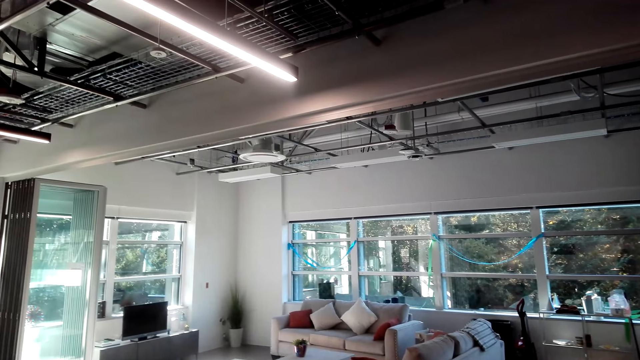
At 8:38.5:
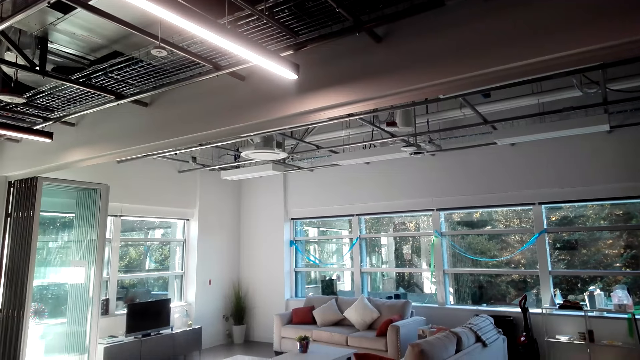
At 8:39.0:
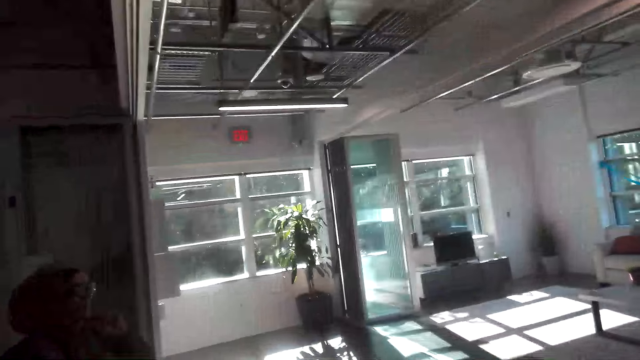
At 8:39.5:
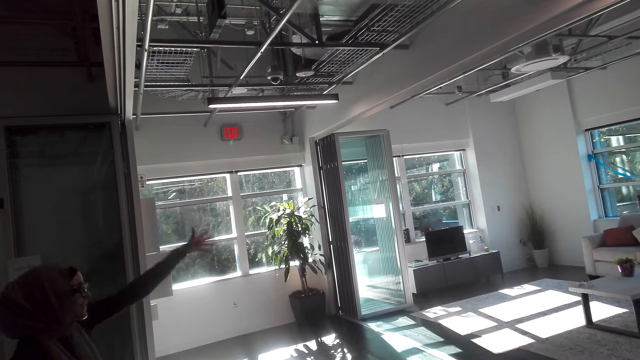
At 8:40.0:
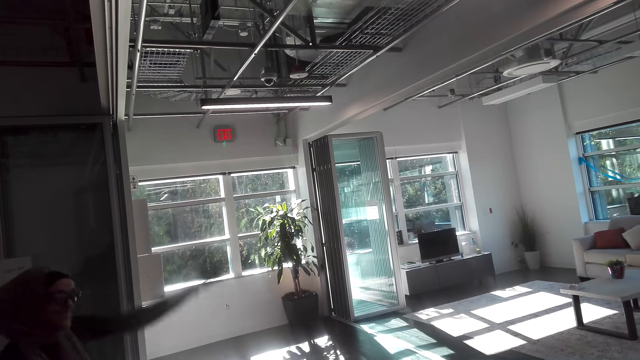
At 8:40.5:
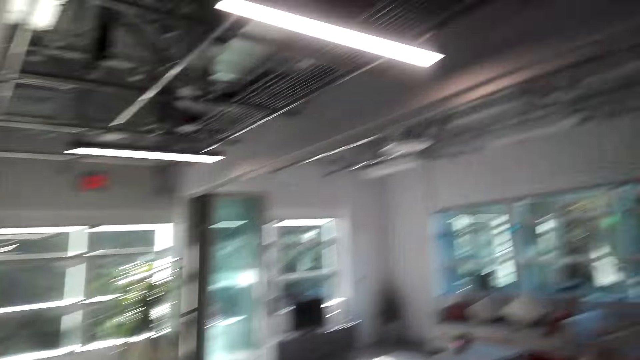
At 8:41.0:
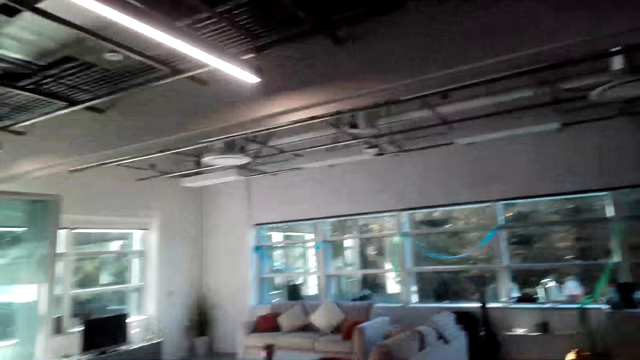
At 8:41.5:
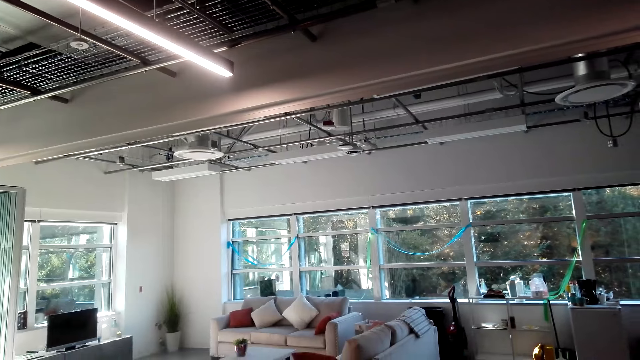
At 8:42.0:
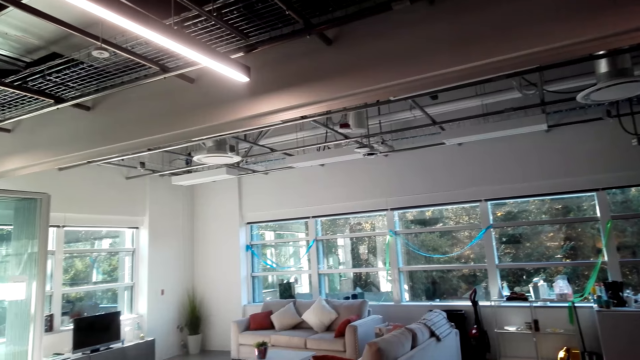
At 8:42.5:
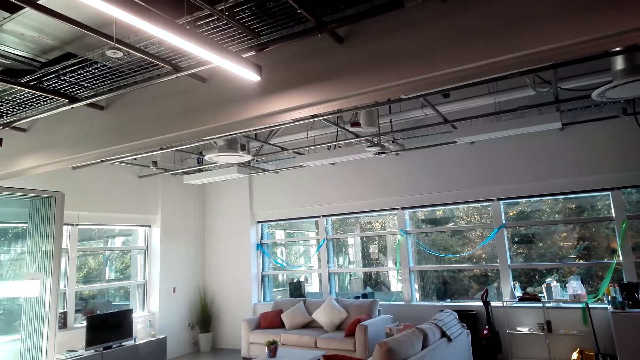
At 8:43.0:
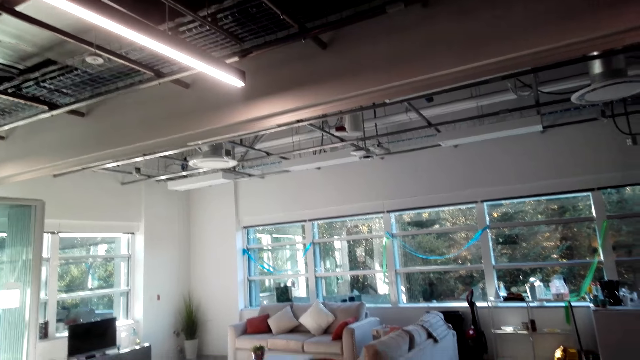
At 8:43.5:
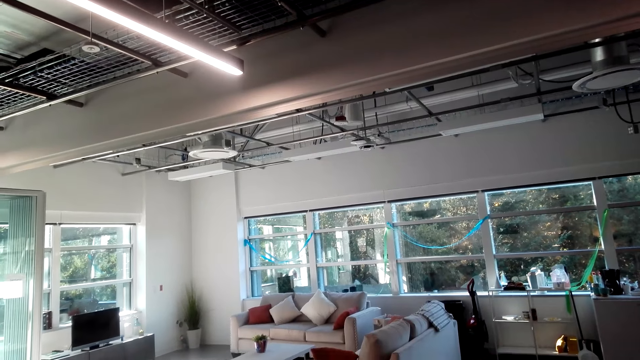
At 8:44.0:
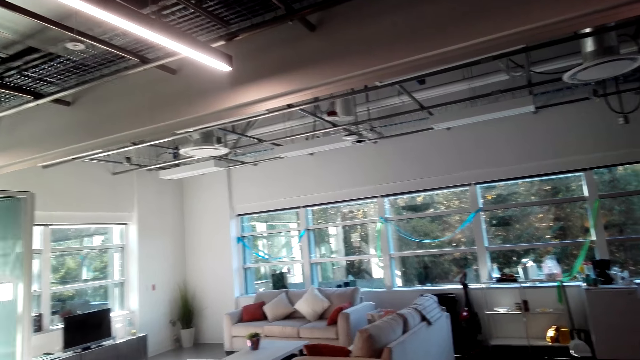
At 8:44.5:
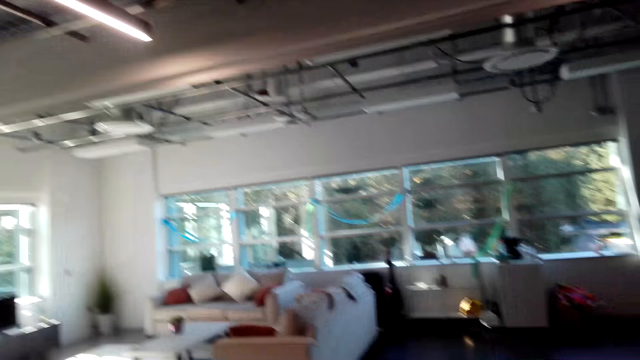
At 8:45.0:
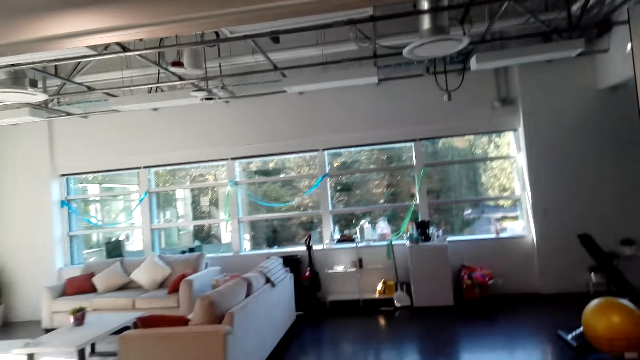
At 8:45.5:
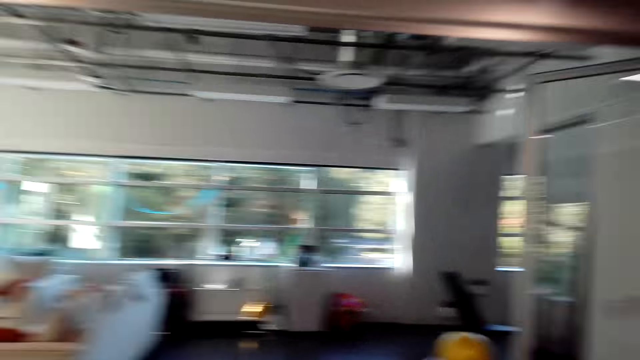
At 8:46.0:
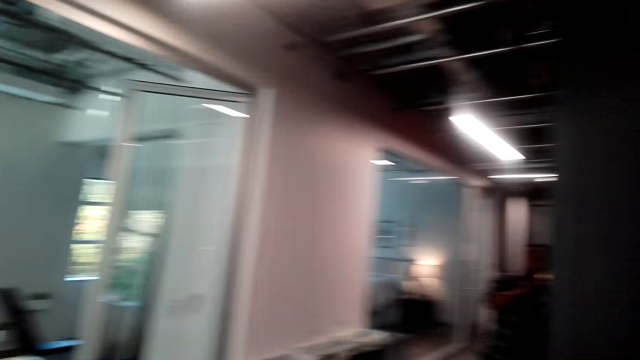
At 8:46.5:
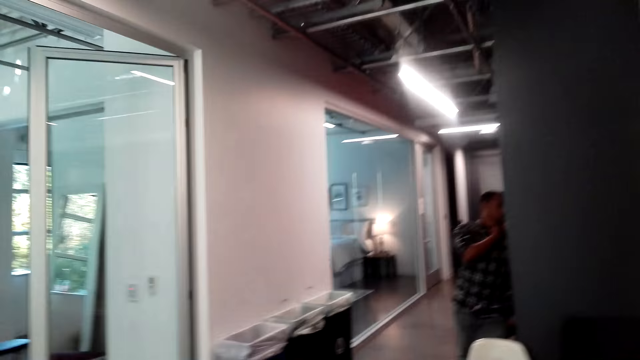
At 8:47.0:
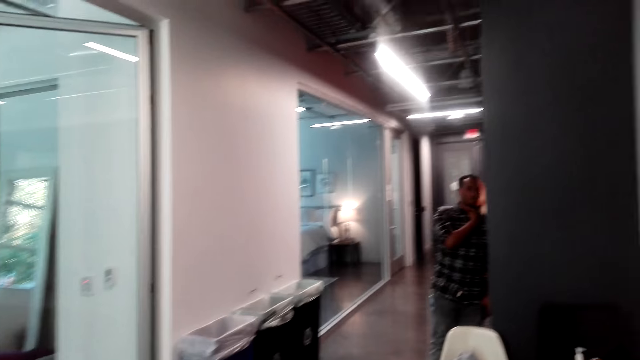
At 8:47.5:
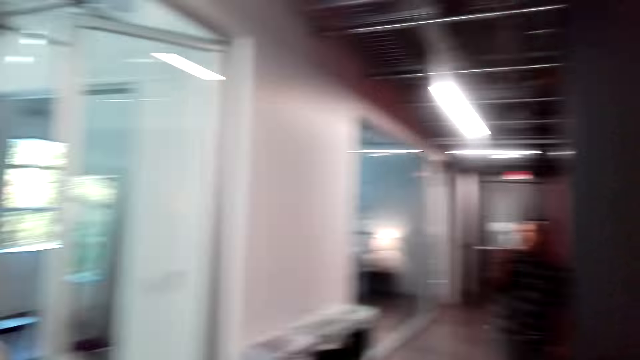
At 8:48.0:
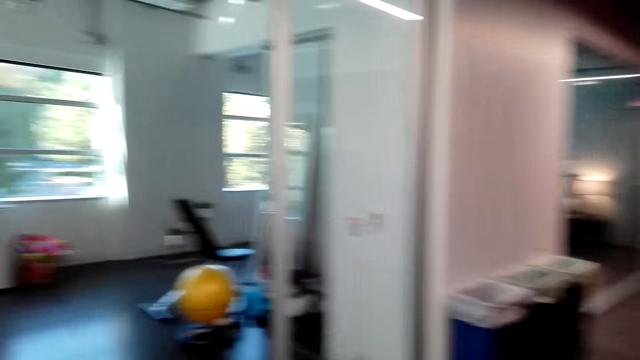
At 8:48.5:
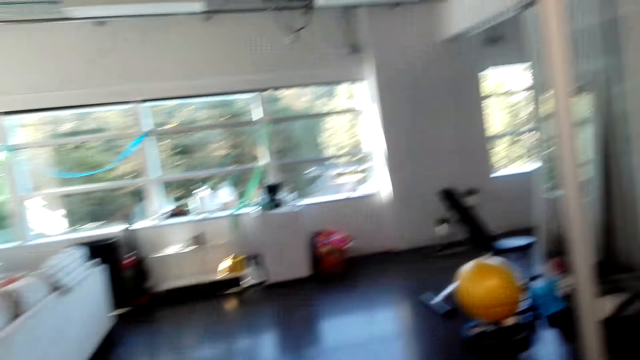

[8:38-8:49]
A person shows the camera wearer the view in the living room. Another person talks to the first person and the camera wearer.

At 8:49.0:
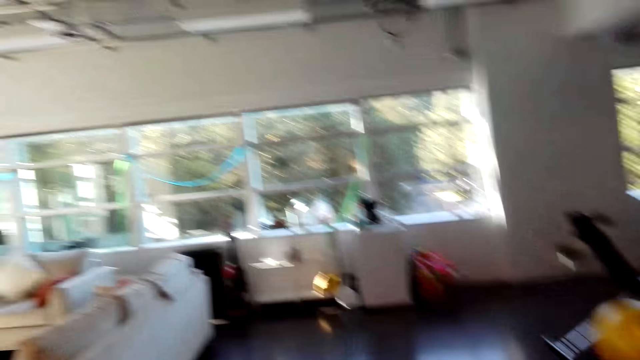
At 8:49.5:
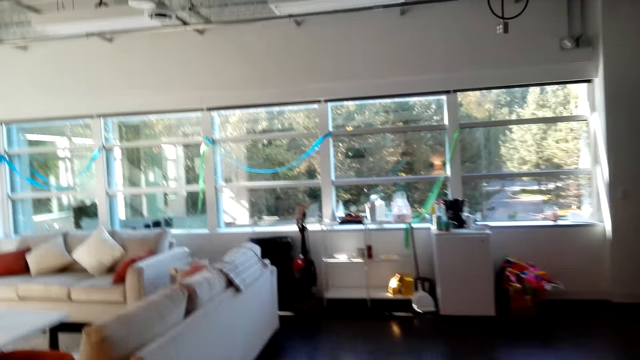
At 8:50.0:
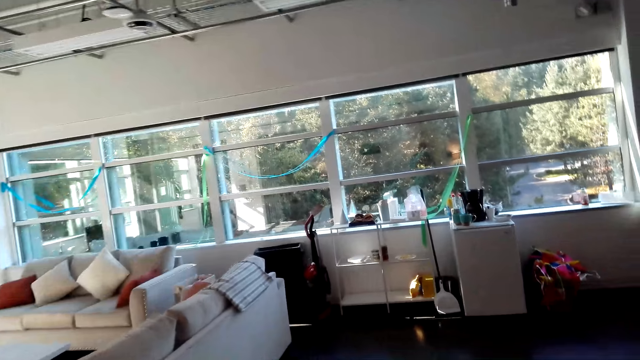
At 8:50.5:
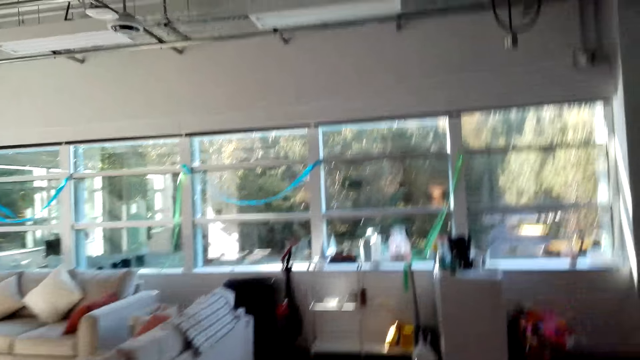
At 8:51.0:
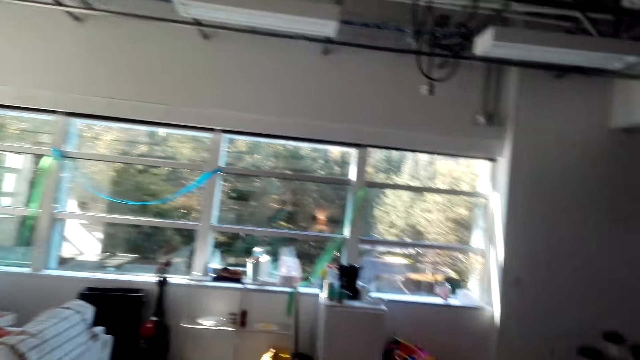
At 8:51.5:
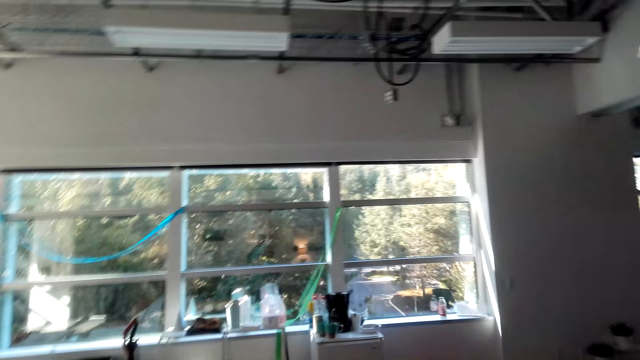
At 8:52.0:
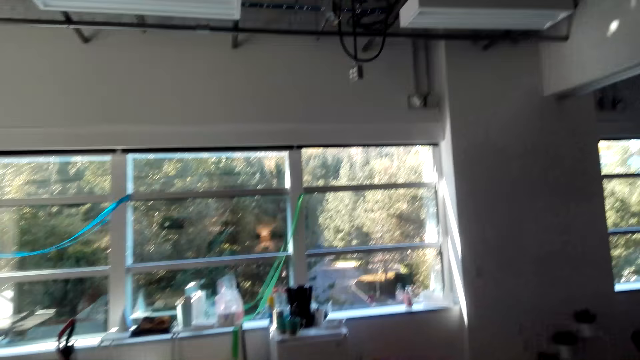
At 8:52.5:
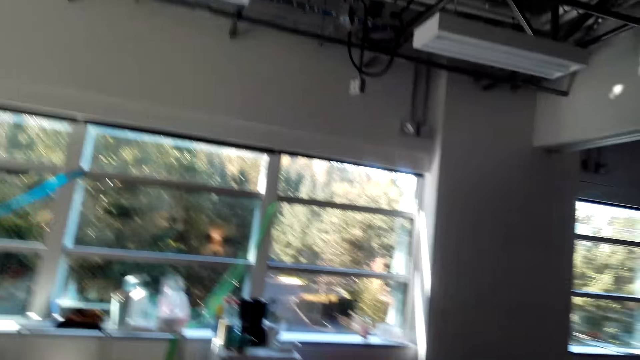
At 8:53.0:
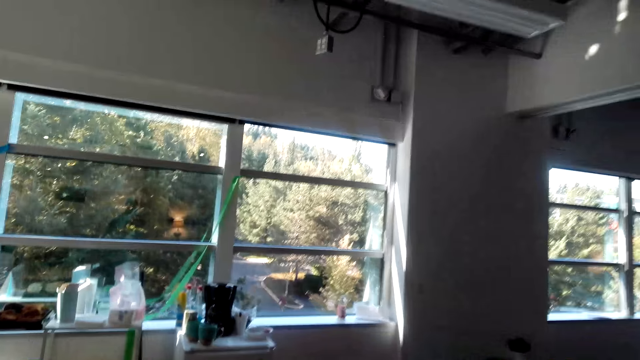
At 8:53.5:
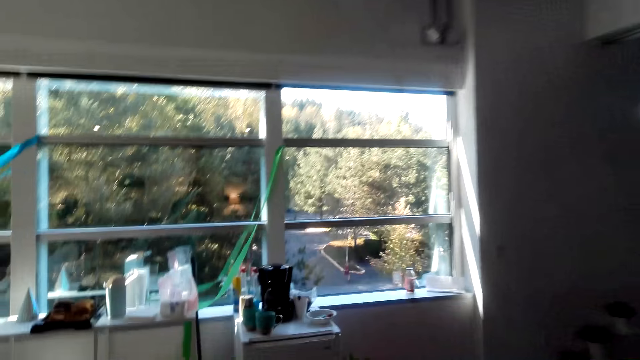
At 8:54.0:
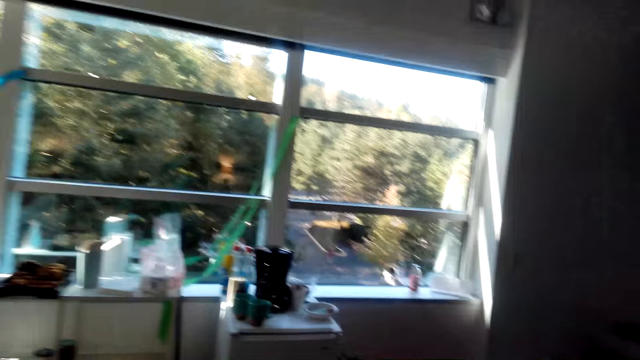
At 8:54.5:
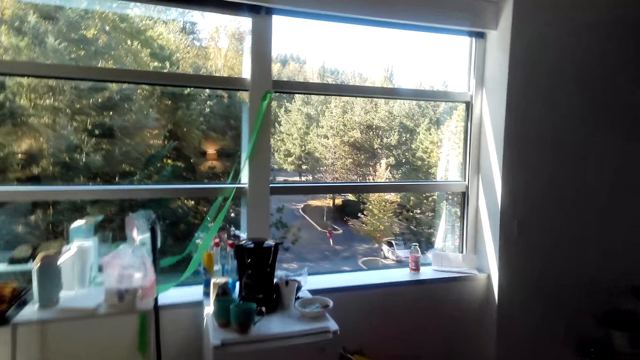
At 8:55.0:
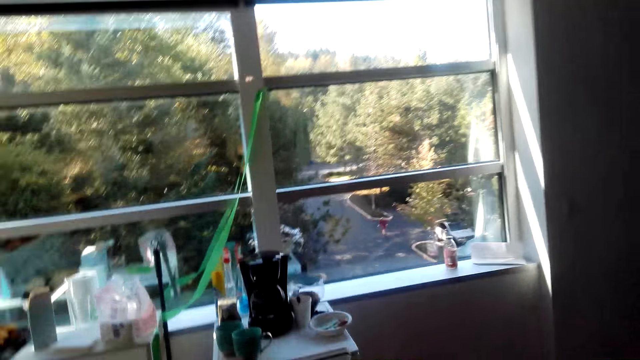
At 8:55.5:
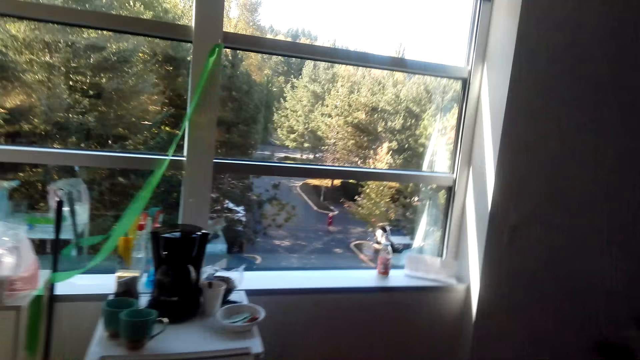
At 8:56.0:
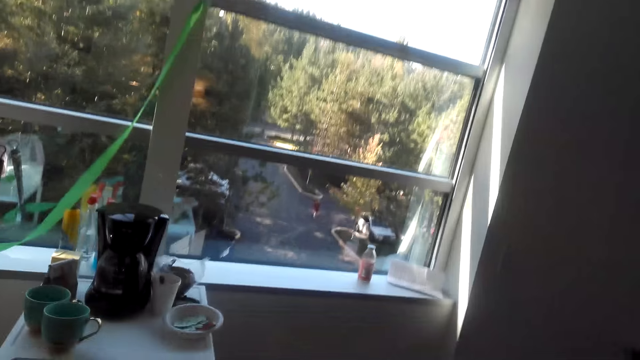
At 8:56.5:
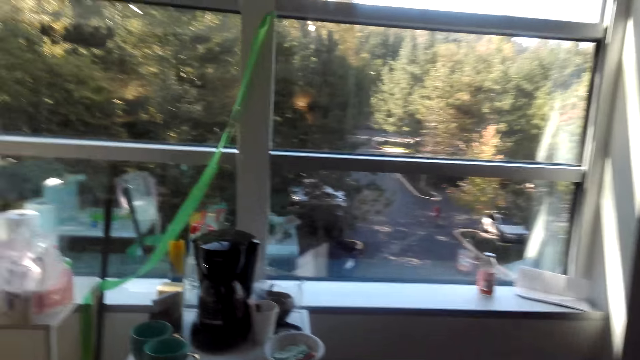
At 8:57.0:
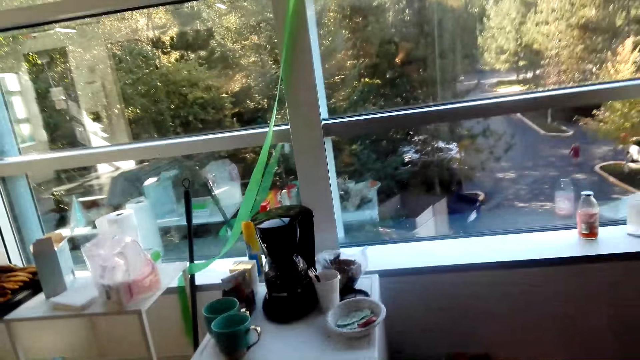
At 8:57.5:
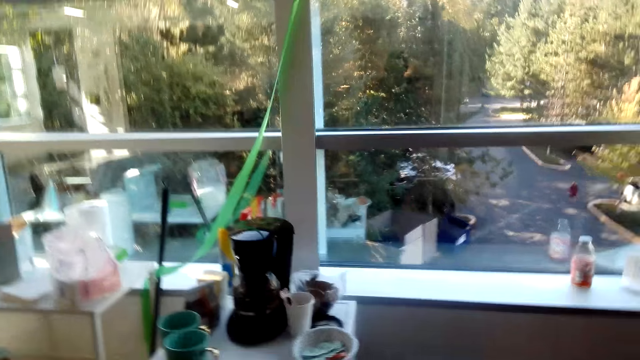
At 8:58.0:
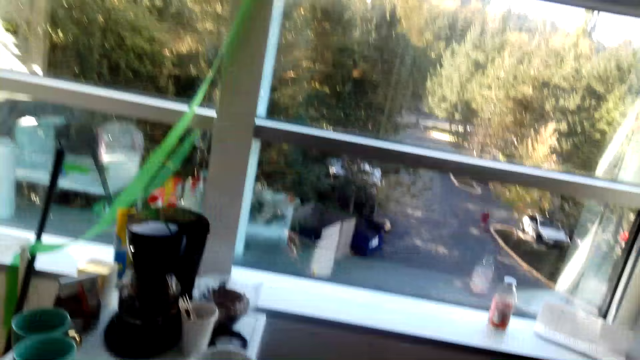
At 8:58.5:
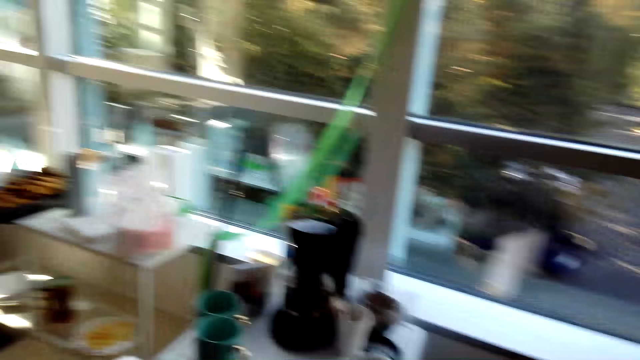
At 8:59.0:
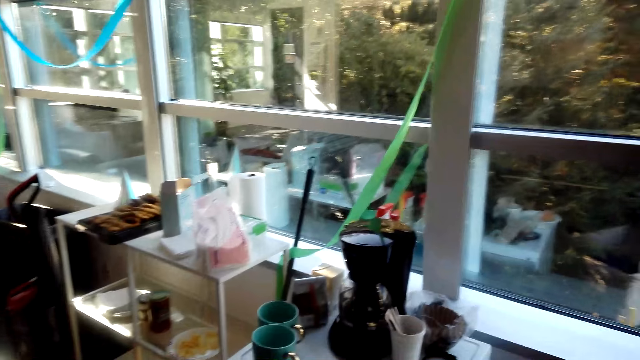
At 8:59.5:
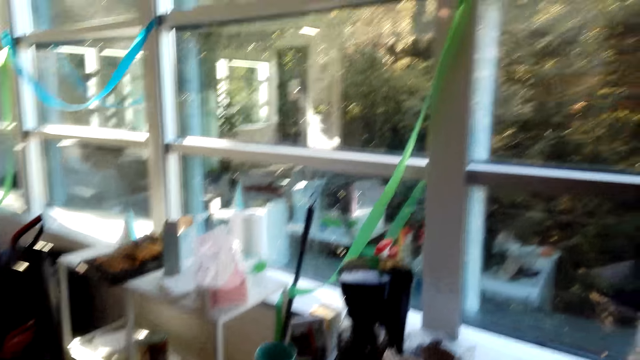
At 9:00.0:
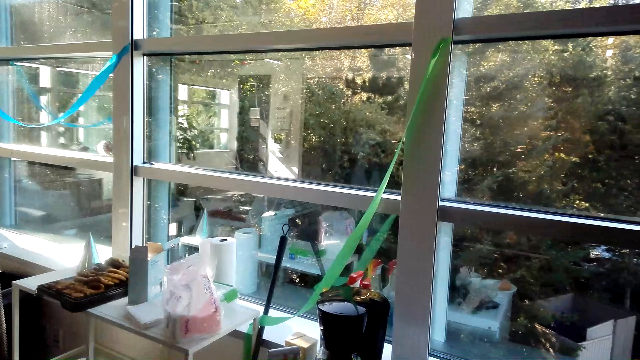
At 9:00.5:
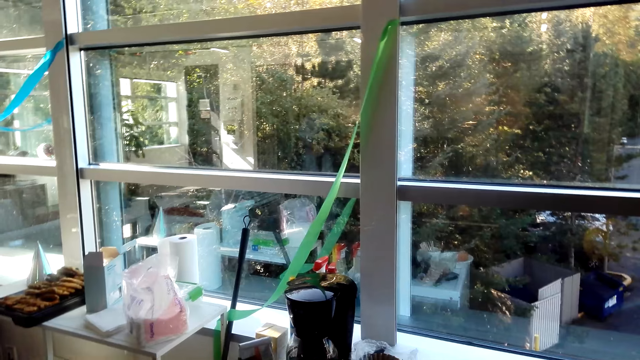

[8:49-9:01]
The camera wearer walks around. They look around.
